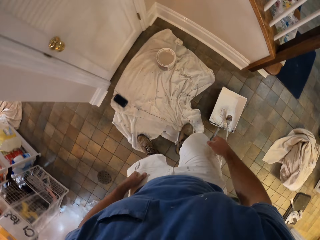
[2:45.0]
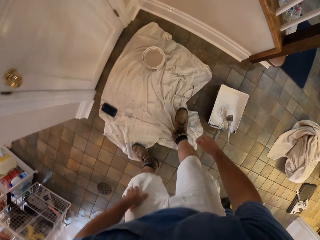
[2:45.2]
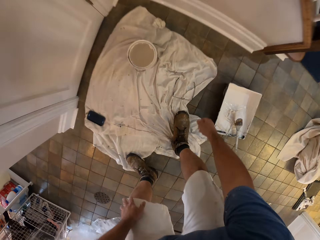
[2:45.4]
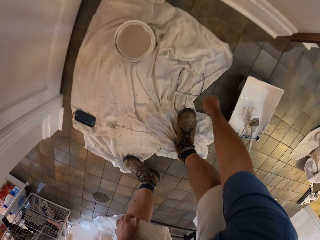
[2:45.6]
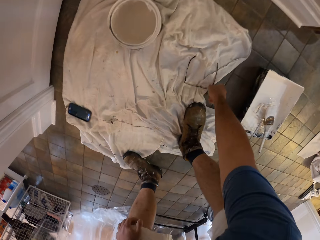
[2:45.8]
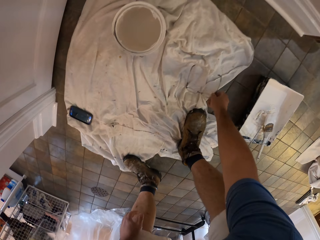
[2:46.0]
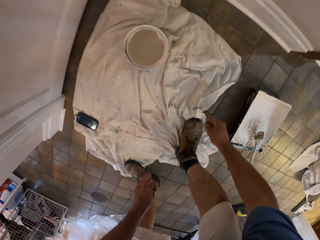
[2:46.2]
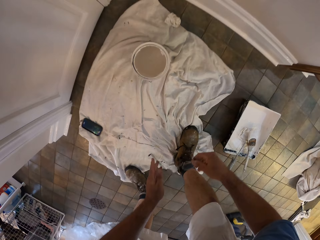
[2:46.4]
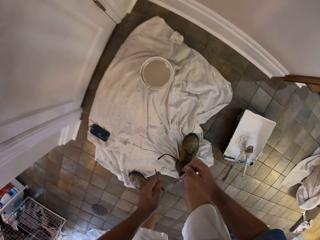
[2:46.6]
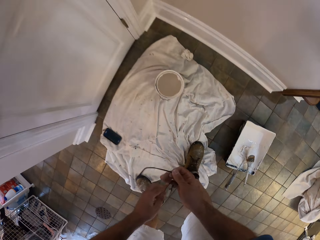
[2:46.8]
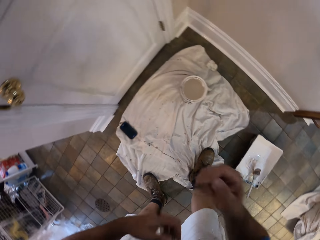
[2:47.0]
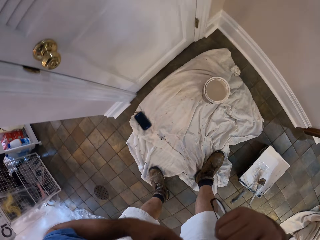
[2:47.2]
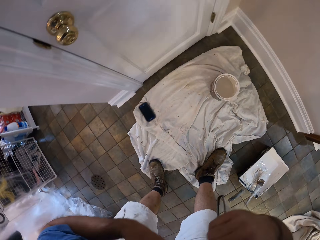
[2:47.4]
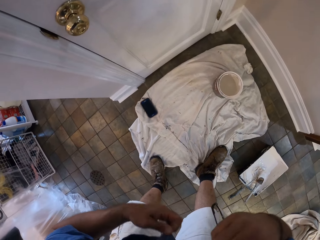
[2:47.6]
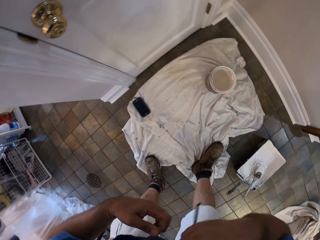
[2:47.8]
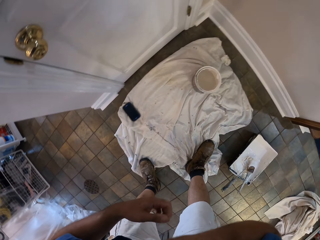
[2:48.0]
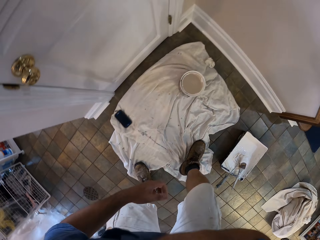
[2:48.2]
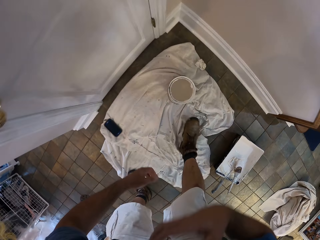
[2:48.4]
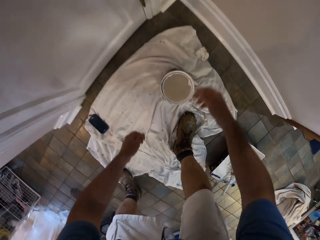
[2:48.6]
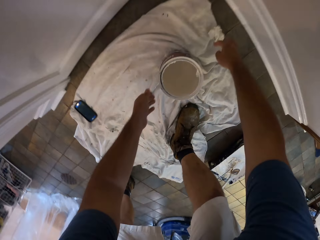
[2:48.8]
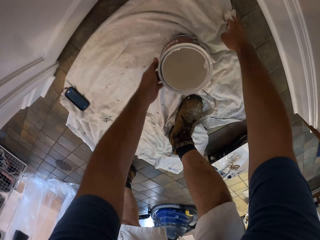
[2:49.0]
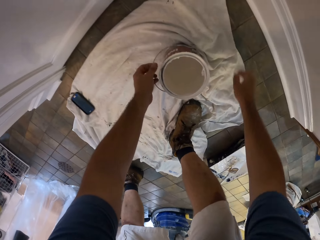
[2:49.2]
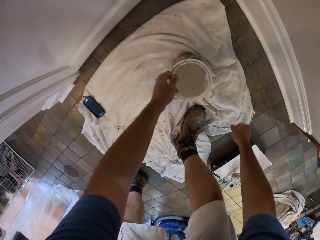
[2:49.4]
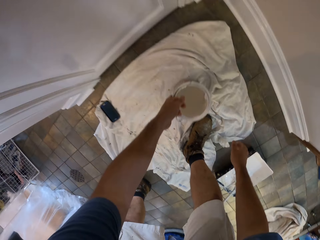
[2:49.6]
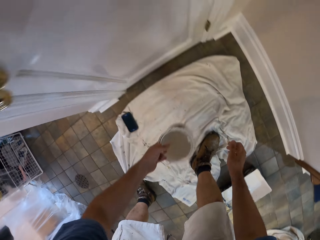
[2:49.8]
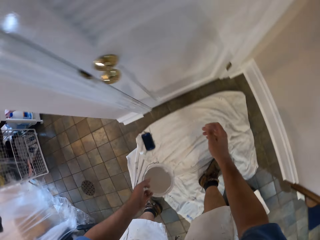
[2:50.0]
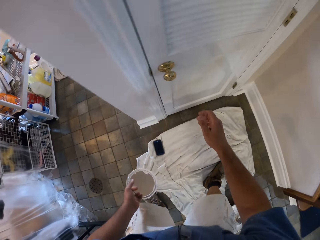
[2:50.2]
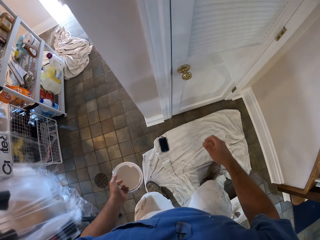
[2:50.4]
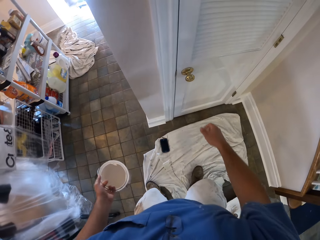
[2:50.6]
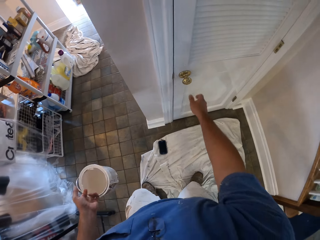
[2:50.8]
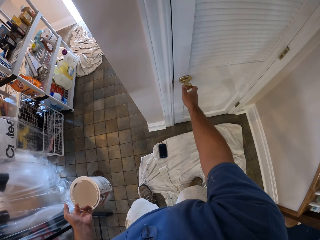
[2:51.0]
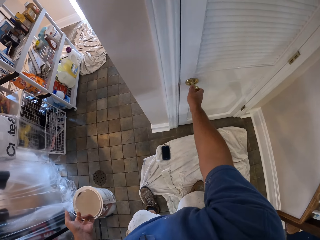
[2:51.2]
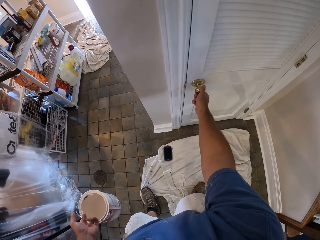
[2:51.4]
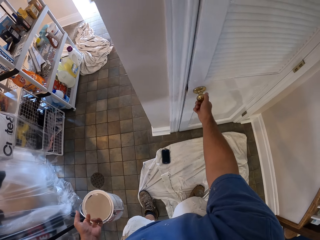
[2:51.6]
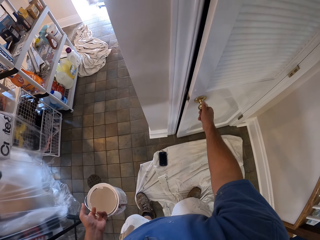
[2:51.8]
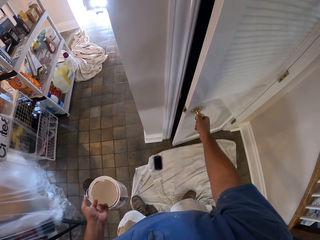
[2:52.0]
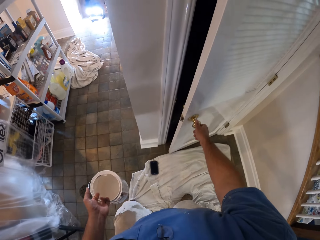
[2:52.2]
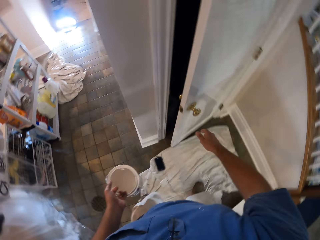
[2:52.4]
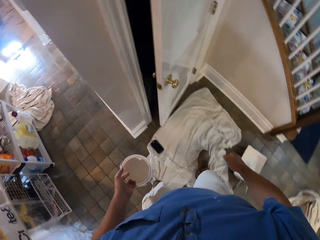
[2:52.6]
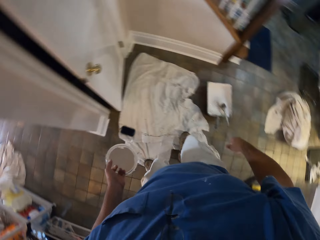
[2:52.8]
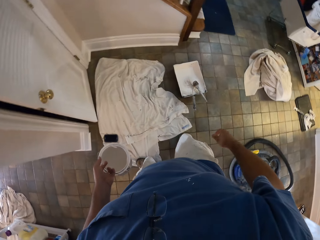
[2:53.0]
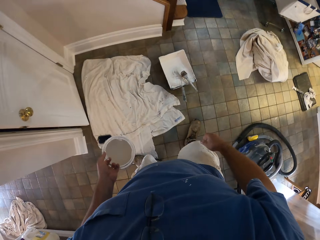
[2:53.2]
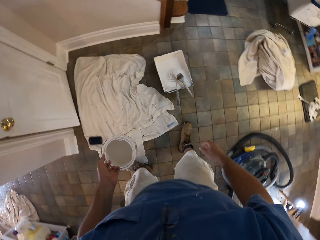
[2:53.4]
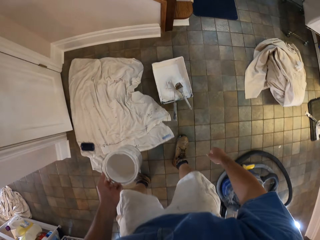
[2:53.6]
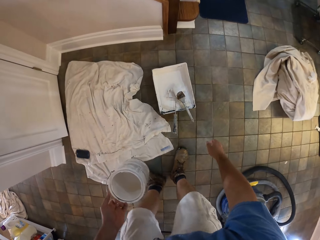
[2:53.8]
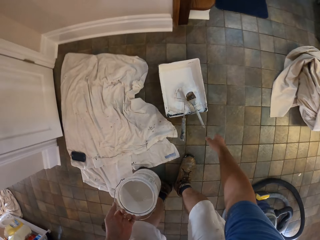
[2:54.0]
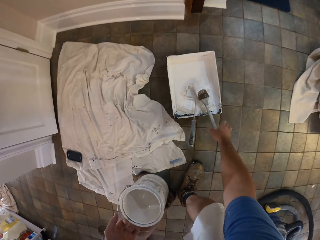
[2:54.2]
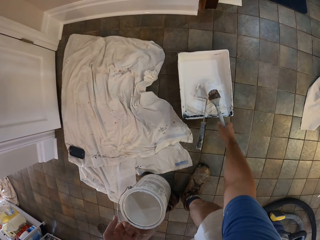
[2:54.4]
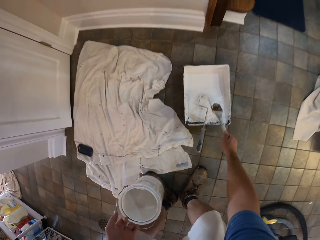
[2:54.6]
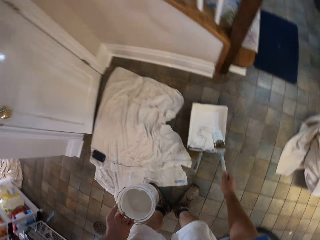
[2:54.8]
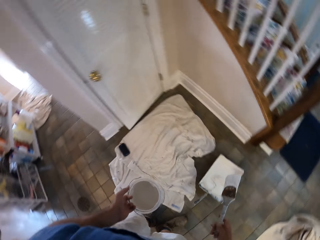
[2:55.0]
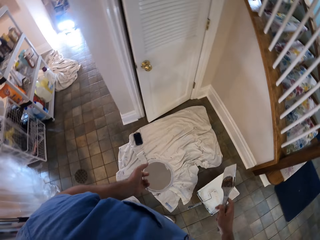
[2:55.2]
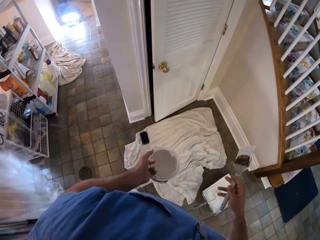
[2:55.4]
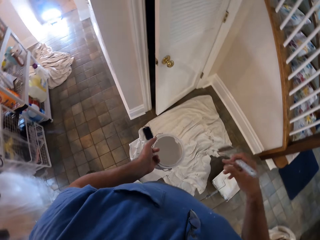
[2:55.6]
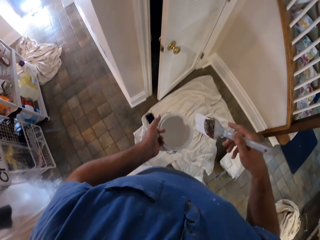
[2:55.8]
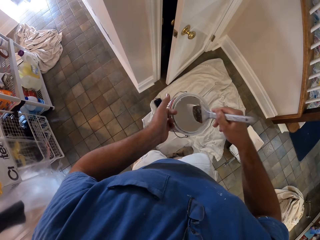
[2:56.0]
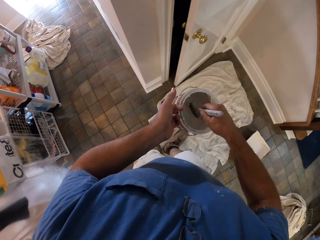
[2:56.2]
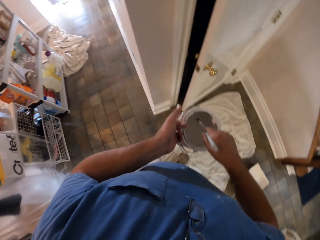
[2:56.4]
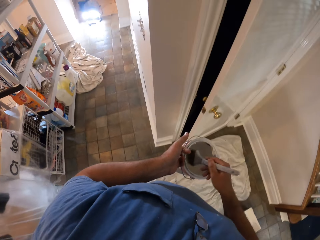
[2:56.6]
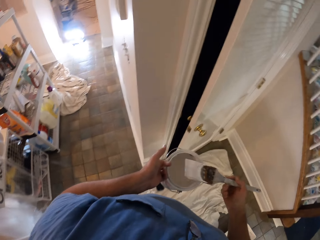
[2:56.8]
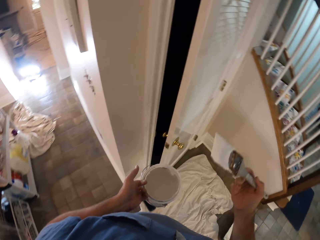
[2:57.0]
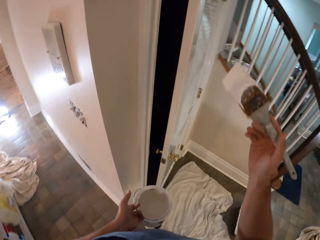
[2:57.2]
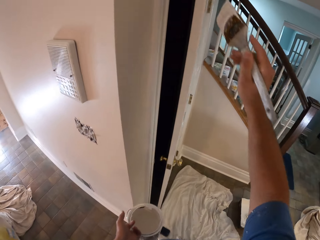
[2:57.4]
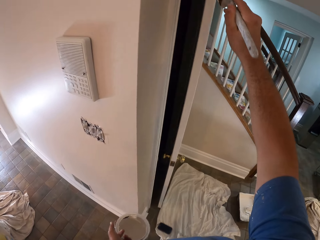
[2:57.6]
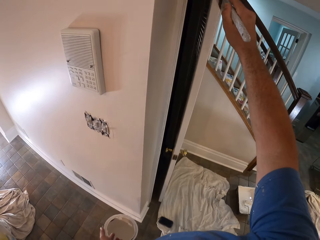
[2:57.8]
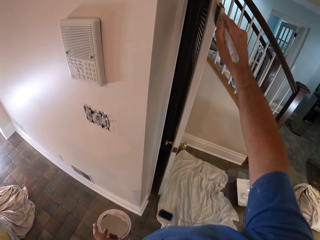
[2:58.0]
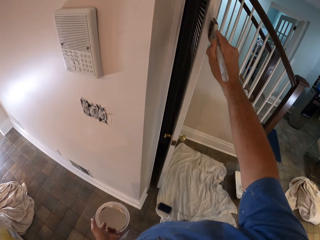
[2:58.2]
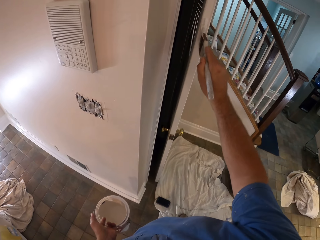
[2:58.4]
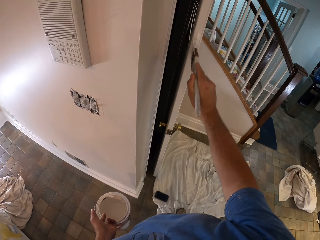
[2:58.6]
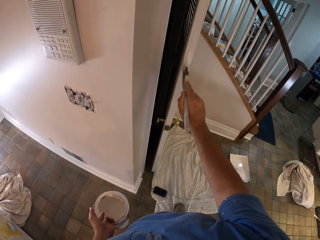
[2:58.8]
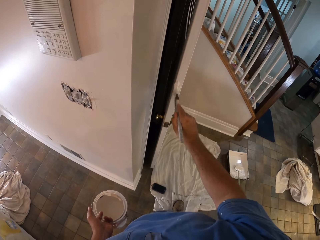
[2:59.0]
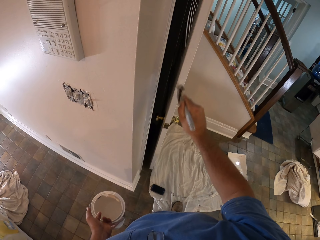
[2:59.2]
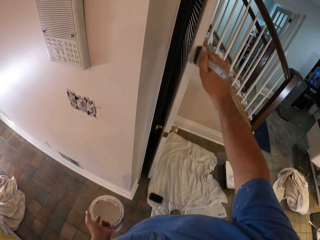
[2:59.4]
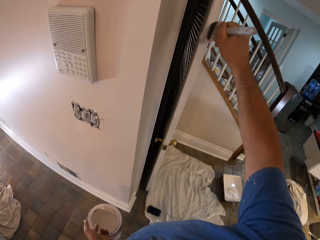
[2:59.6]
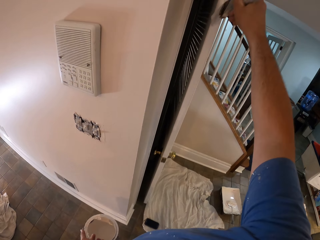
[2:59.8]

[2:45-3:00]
The camera wearer picks up spectacles from a piece of cloth on the floor. He hangs the spectacles on a shirt. He moves a tissue paper with his right hand. He carries a bucket of paint or paint can with his left hand. He picks up a piece of cloth from the floor and drops the piece of cloth on the floor. He picks up the paint can from a piece of cloth on the floor. He opens a door with a hand. He walks around a room. He picks up a paint brush from a bucket roller. He scoops paint from the paint can with the paint brush. He paints the door with the paint brush.

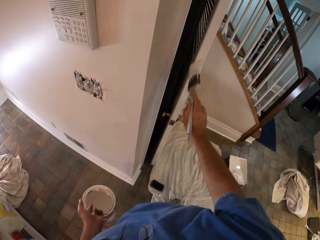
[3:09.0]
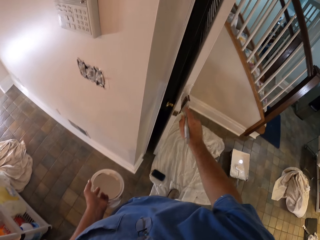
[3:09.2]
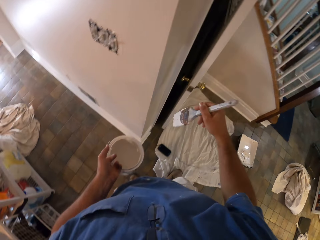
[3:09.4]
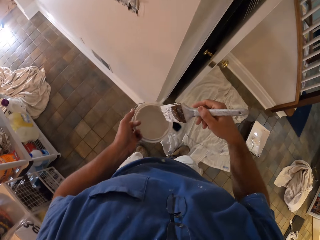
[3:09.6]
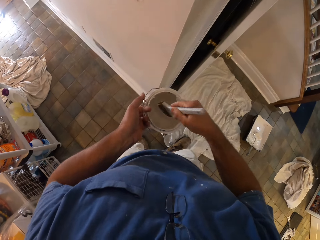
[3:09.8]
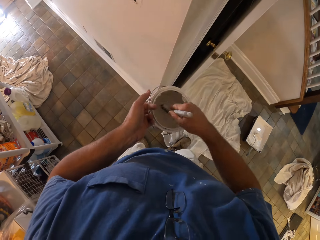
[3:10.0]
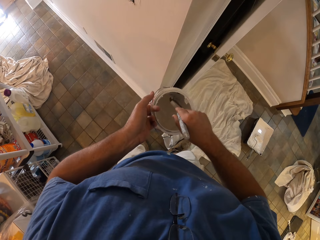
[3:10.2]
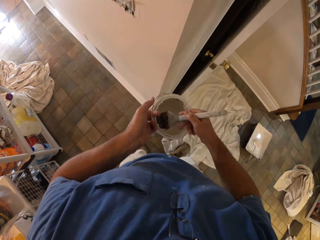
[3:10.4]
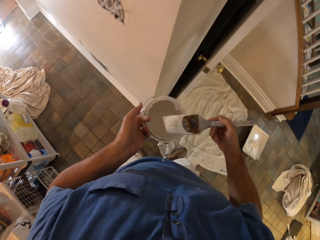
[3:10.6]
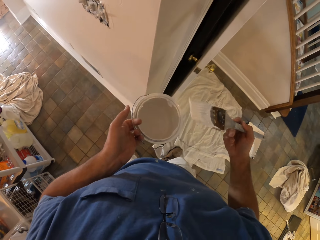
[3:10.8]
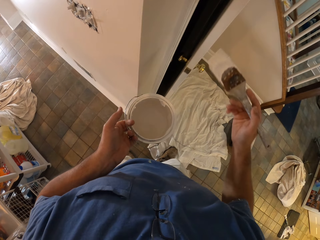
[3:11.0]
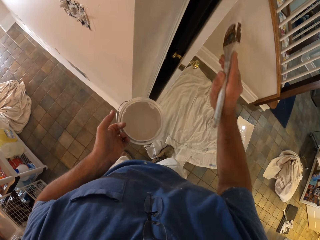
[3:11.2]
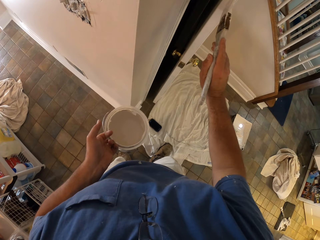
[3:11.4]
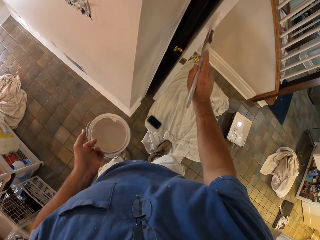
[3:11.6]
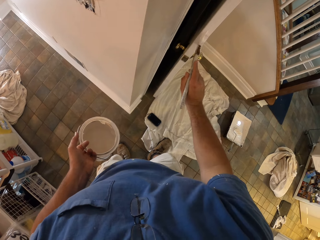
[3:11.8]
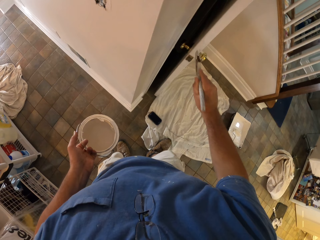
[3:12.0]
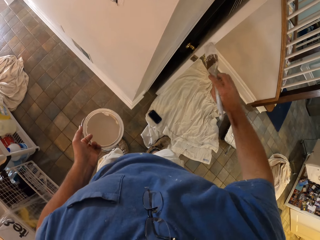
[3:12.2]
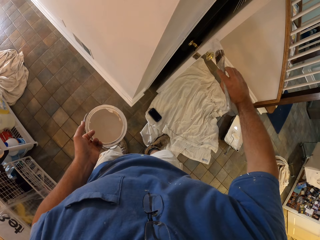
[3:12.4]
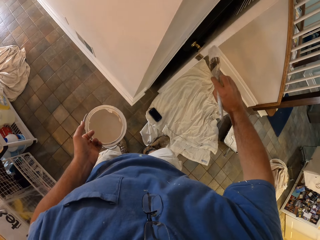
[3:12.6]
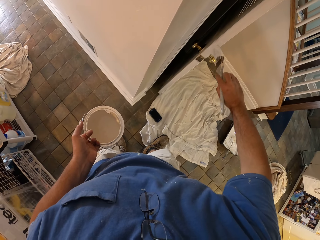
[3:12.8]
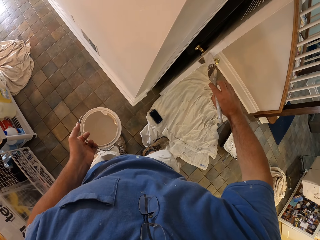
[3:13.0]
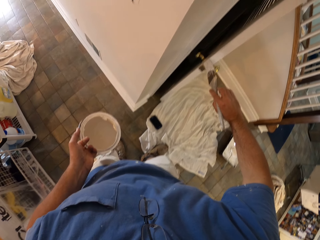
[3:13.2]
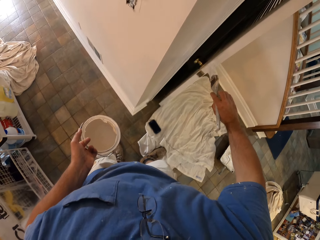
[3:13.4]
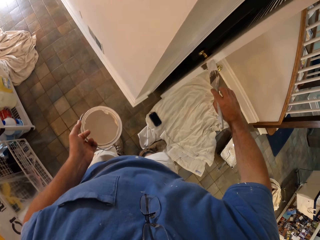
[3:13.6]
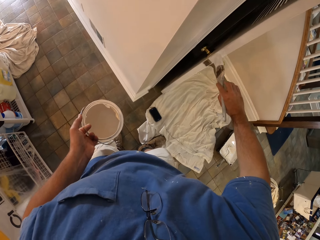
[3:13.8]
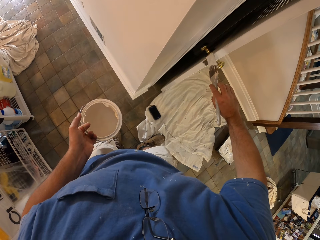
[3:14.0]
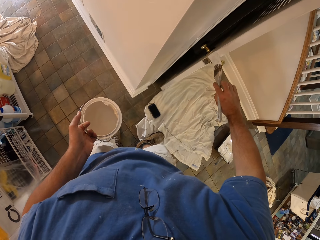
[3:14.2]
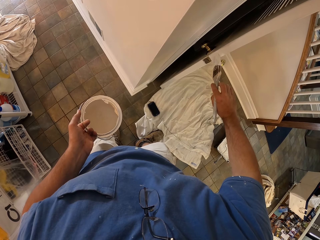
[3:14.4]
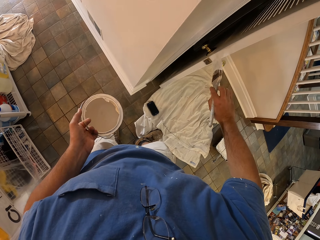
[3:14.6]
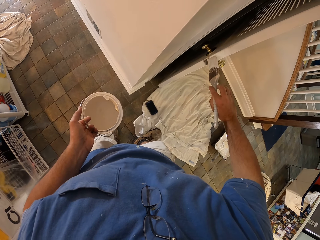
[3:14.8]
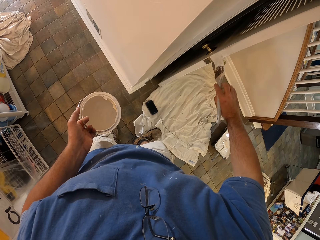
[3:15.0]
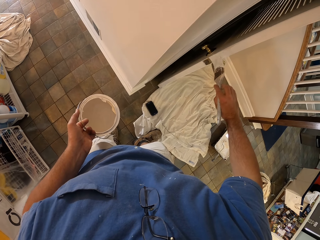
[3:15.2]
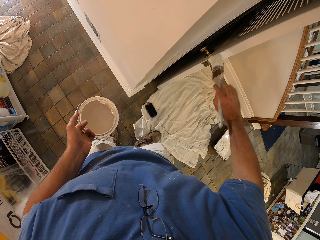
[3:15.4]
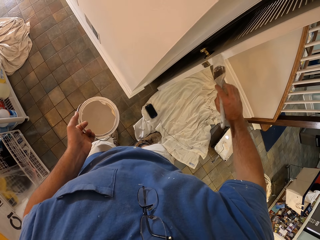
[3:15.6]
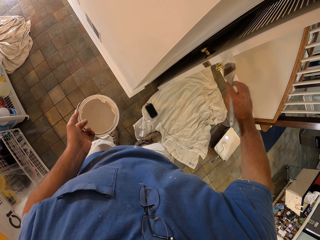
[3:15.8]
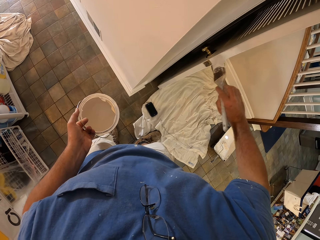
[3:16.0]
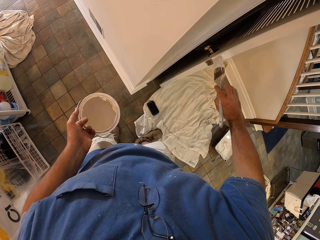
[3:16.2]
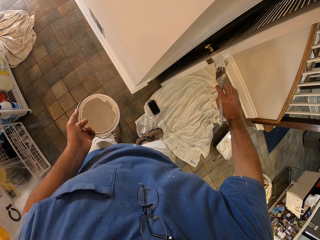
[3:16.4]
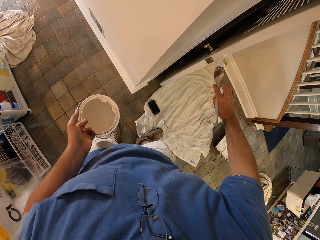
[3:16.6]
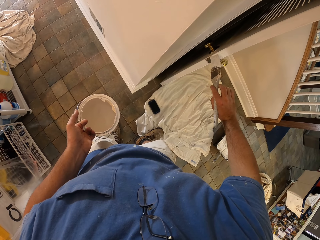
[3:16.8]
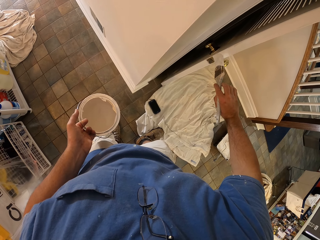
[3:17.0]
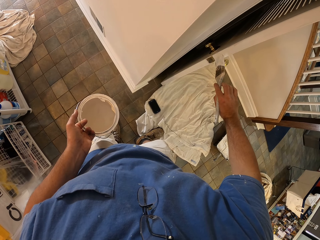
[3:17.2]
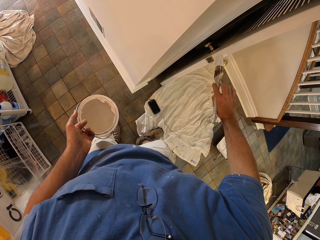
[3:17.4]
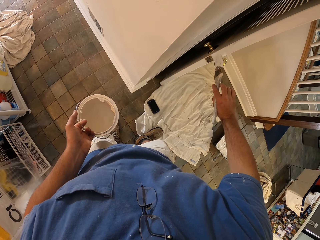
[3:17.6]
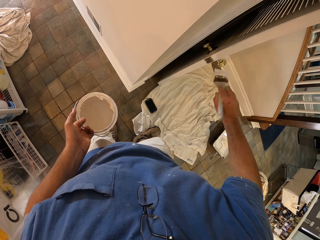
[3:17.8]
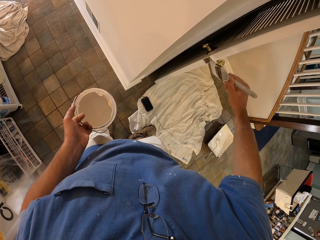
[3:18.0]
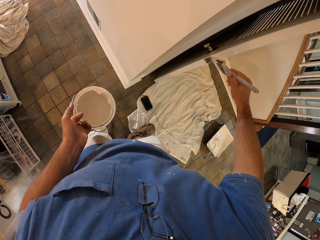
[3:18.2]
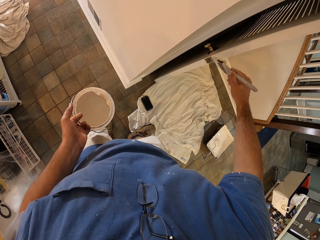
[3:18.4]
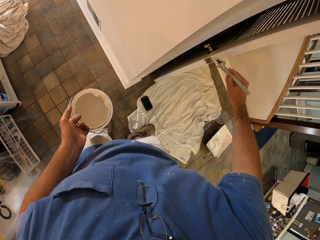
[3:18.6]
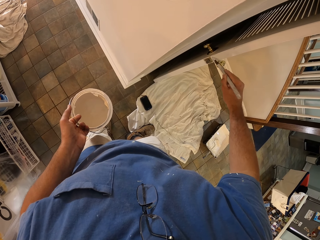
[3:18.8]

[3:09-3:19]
The camera wearer scoops paint from a paint can with a paint brush. They paint a door with the paint brush.
